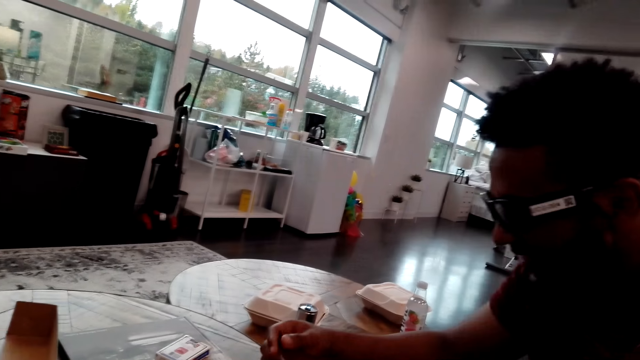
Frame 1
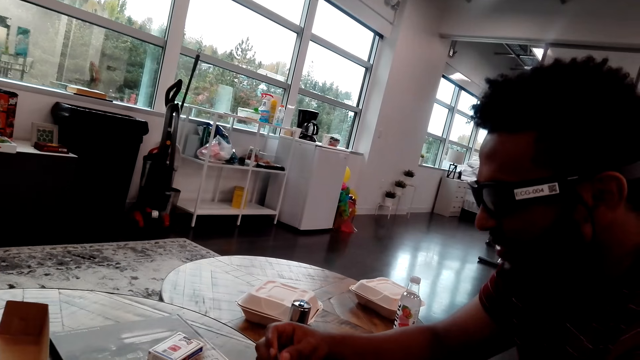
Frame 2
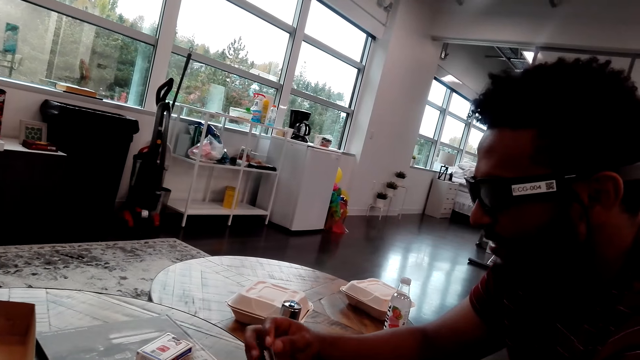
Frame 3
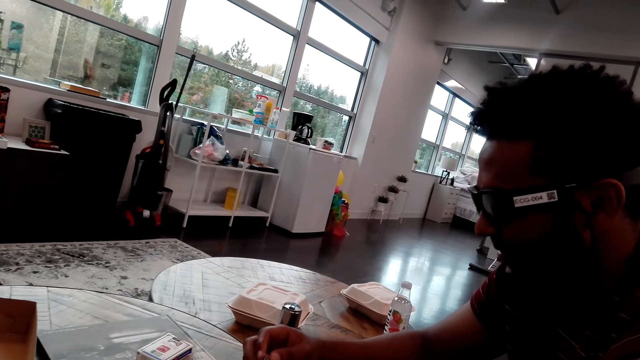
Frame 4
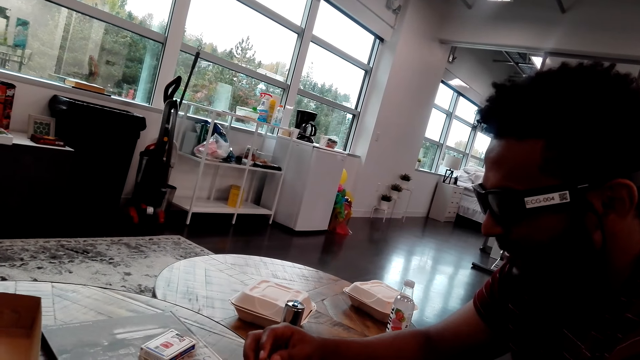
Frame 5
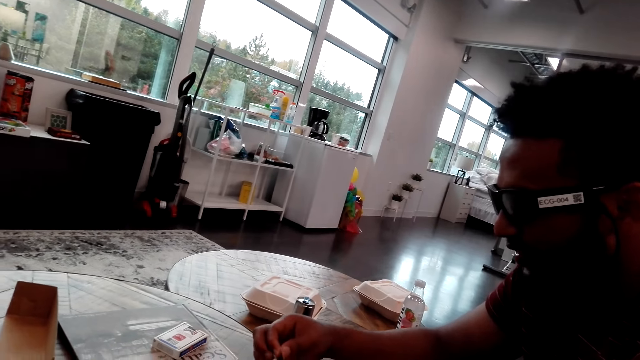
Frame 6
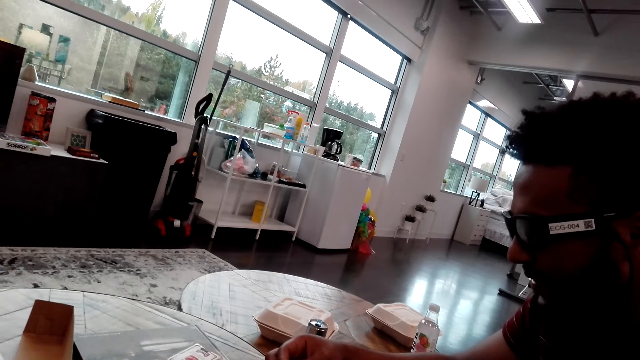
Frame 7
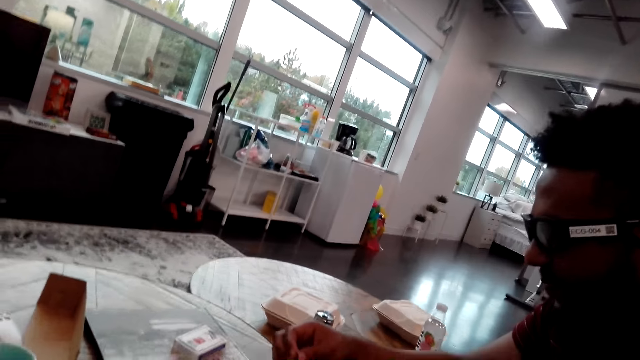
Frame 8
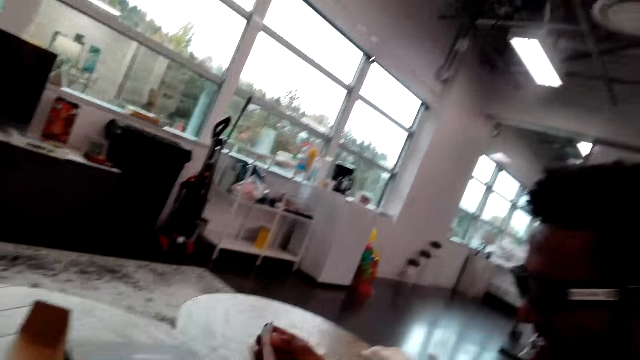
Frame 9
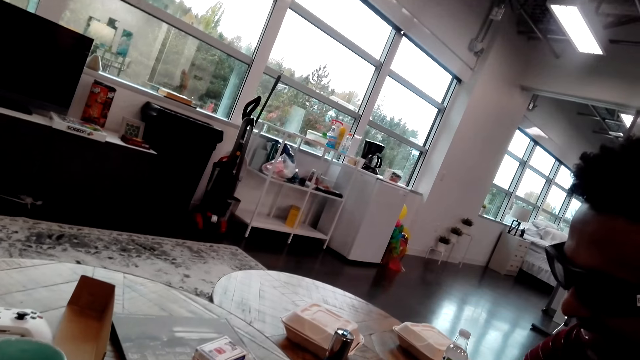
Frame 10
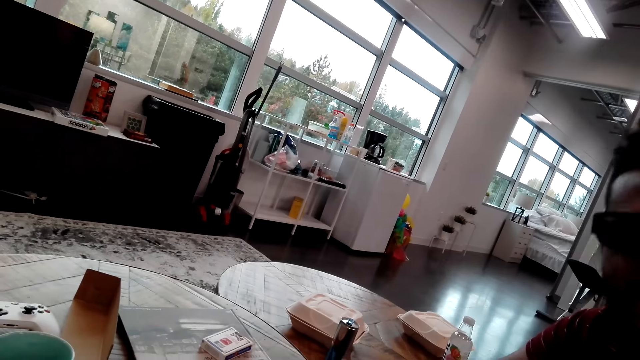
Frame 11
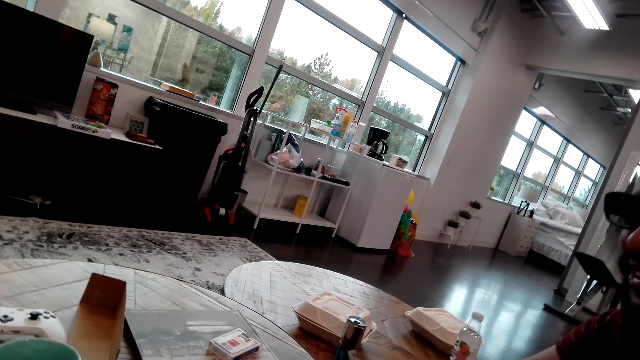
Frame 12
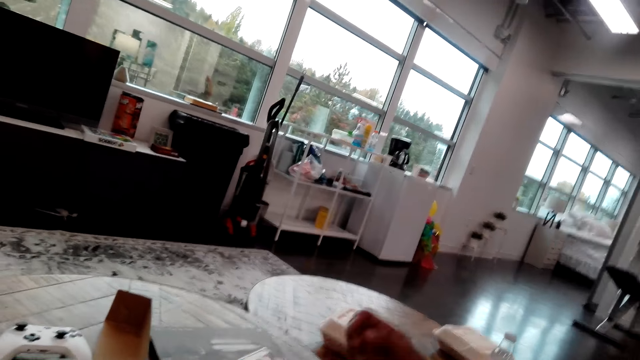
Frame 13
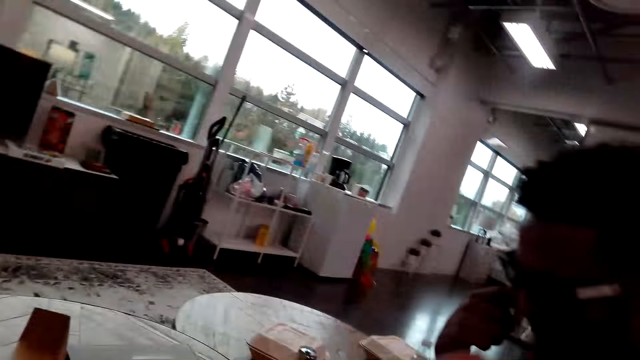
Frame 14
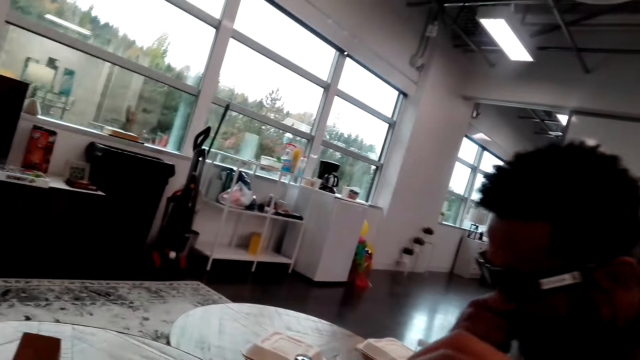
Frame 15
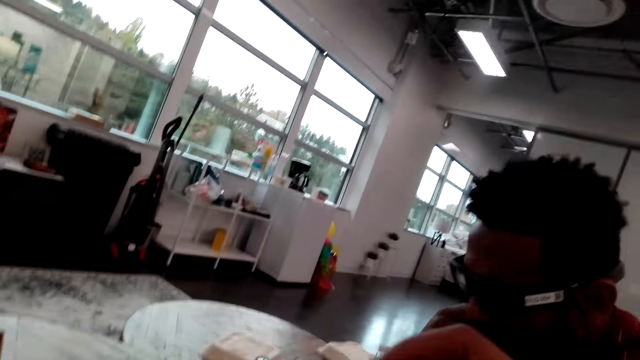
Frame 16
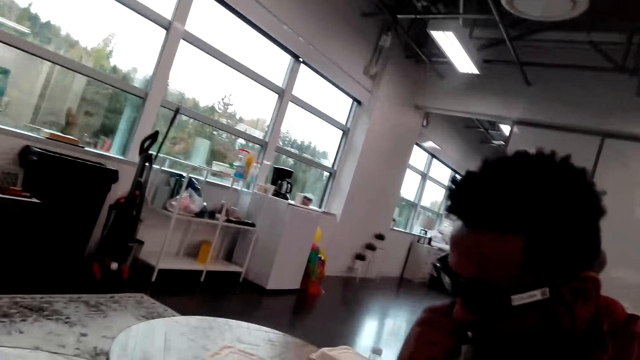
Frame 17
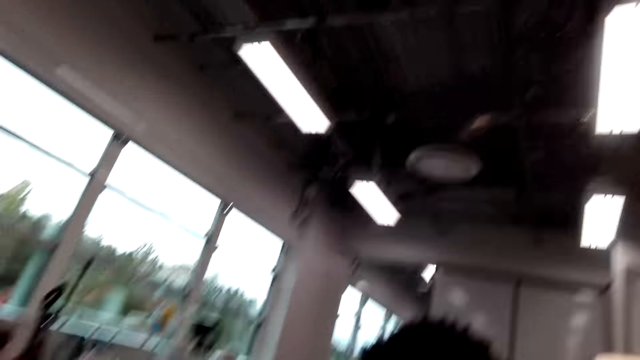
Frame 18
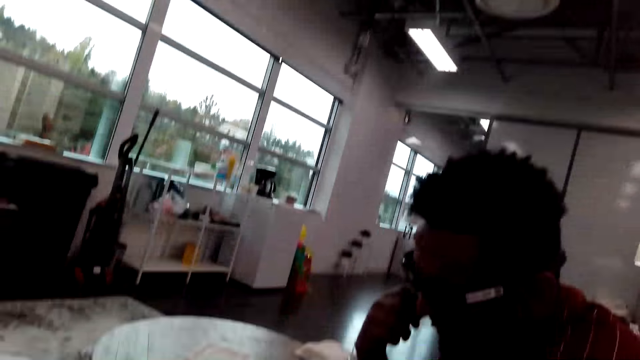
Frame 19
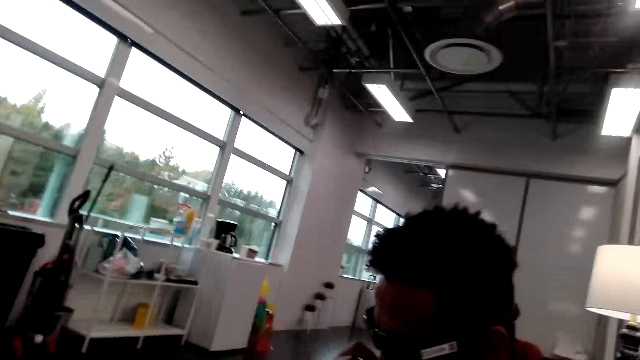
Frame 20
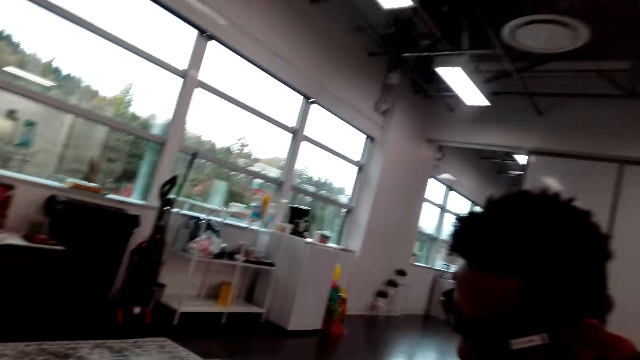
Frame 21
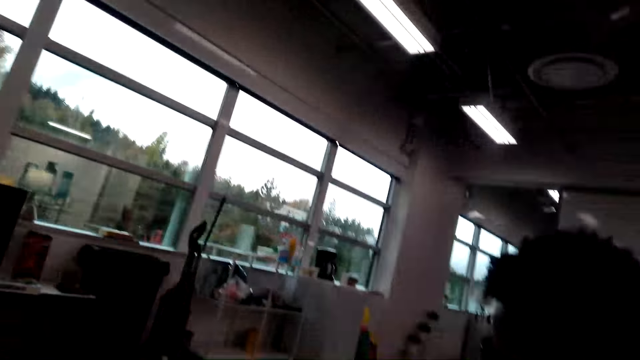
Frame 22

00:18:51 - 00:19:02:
A man talks to the camera wearer. The man touches the playing cards. The man plays a card. The man touches his face. The camera wearer moves a hand.

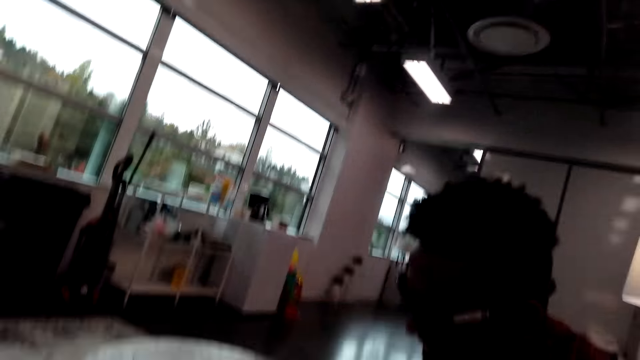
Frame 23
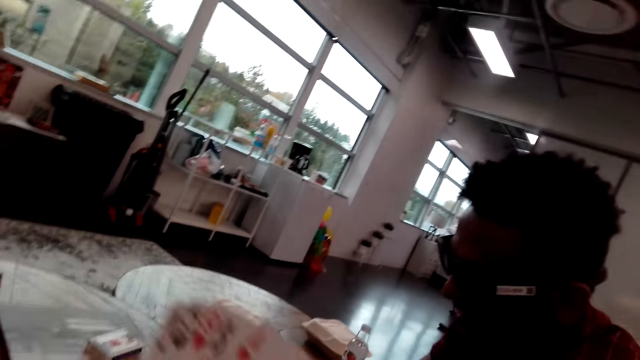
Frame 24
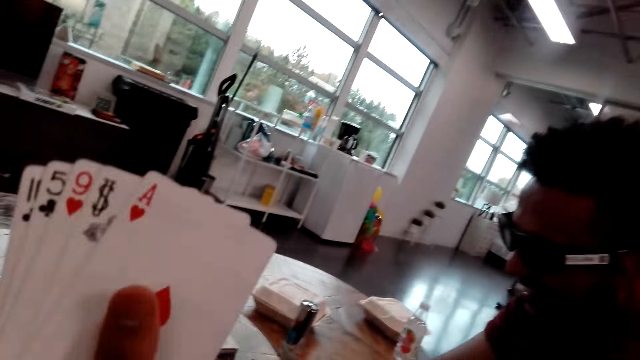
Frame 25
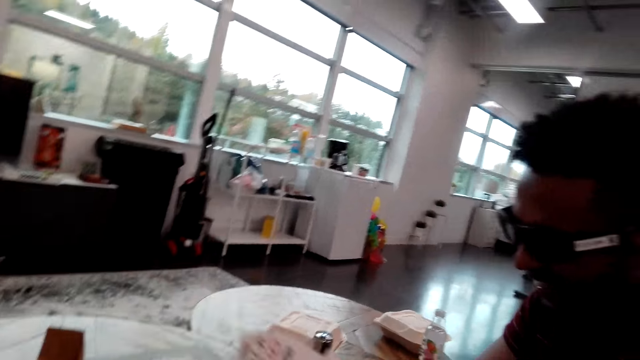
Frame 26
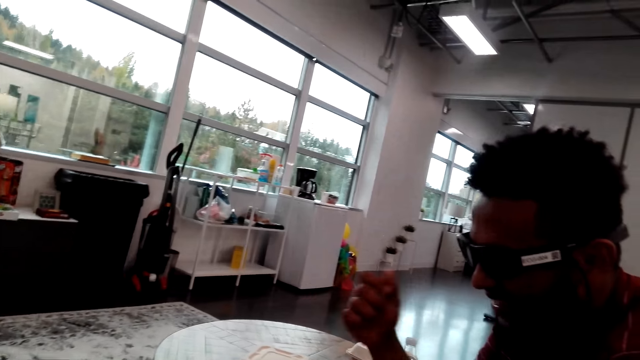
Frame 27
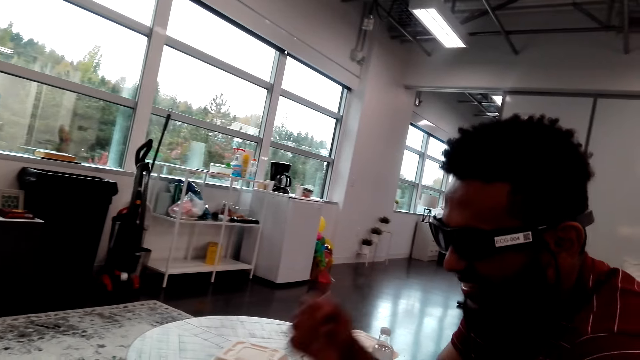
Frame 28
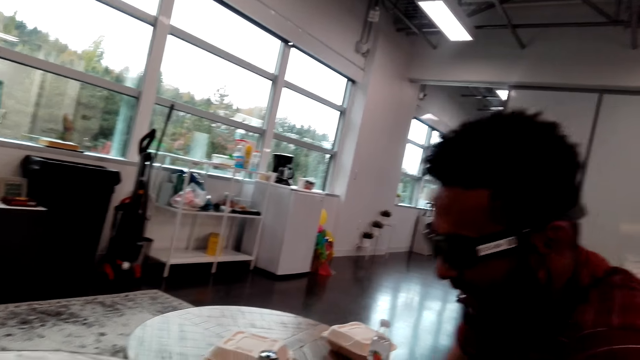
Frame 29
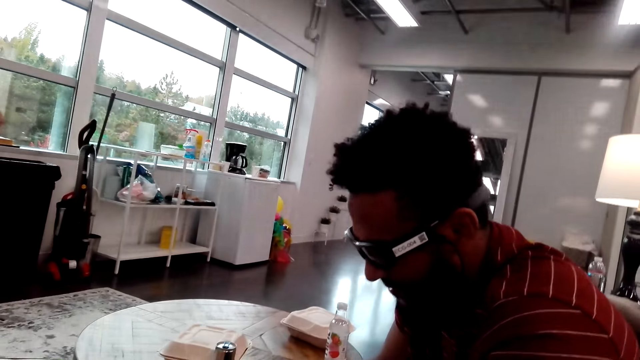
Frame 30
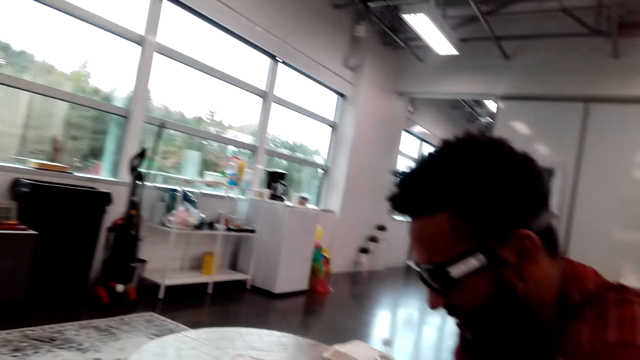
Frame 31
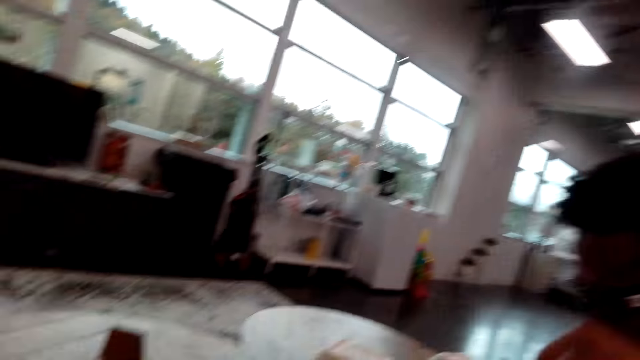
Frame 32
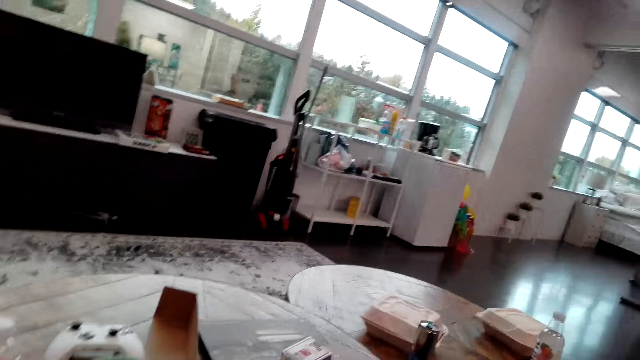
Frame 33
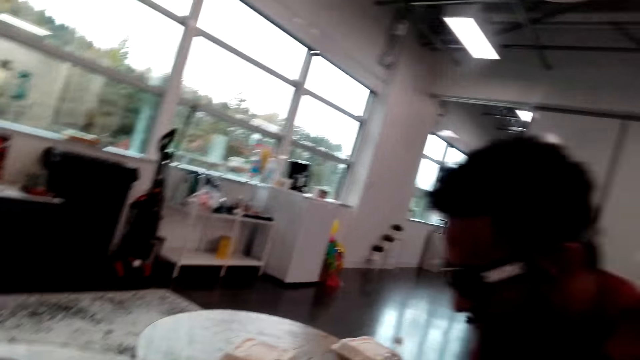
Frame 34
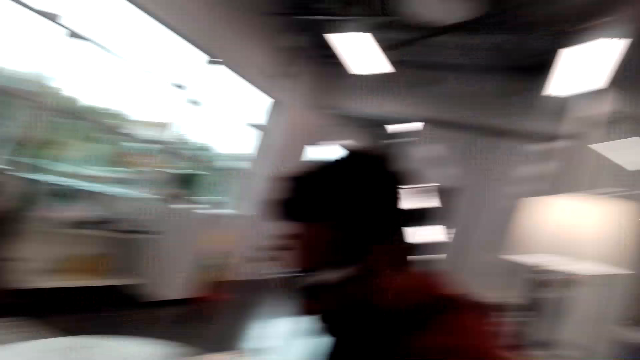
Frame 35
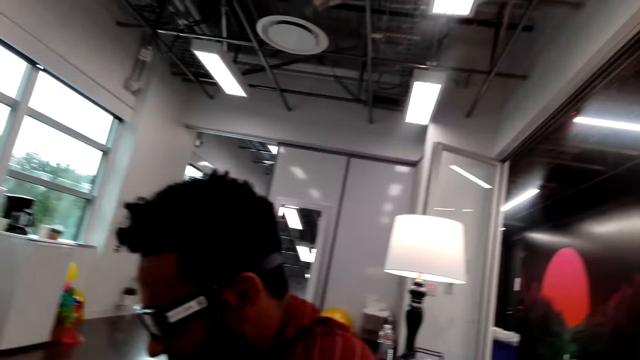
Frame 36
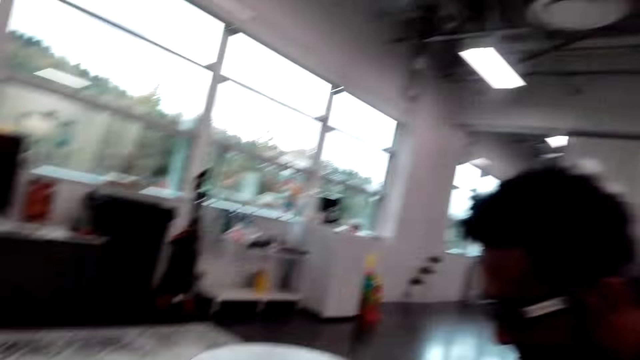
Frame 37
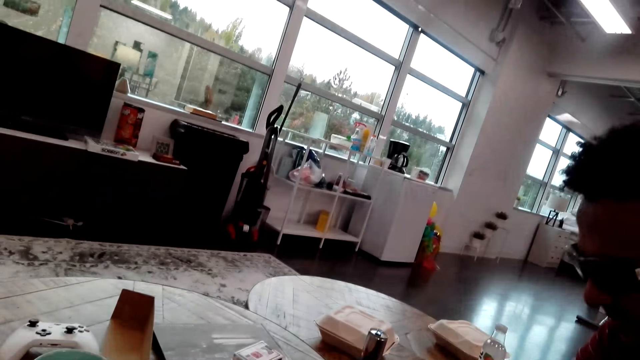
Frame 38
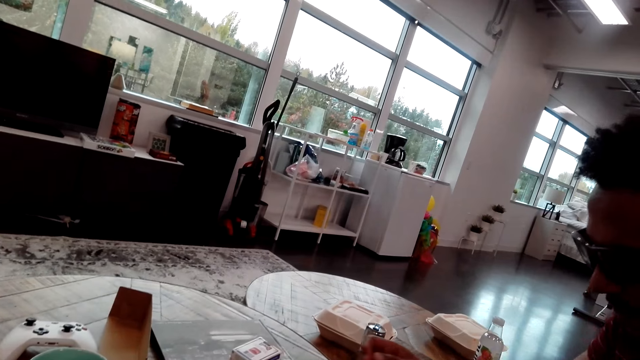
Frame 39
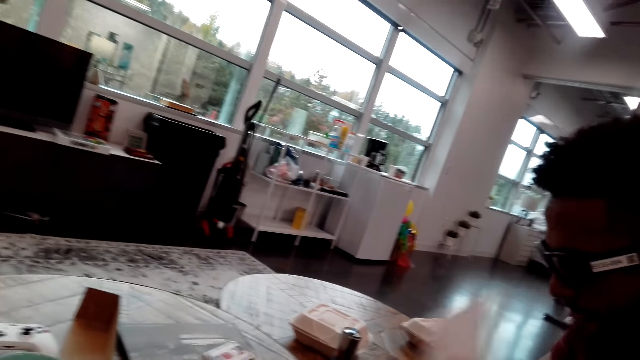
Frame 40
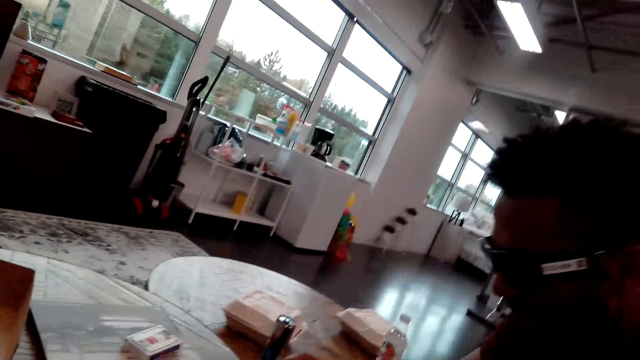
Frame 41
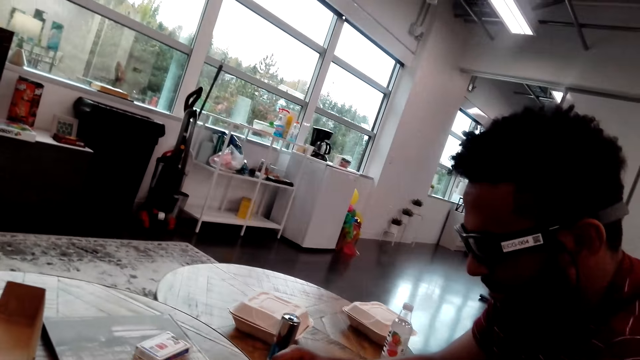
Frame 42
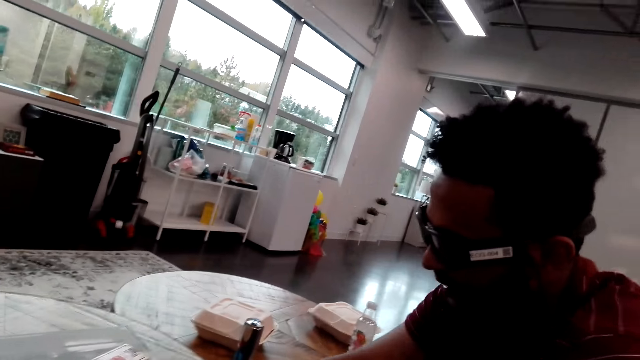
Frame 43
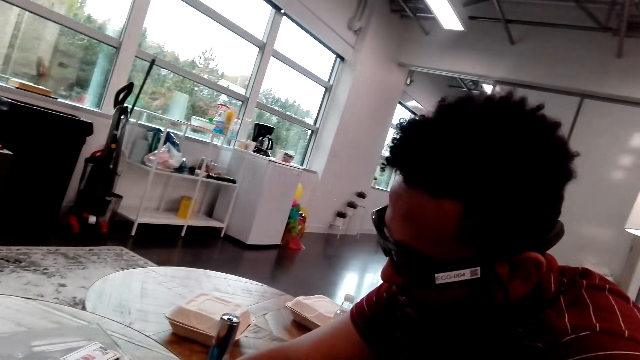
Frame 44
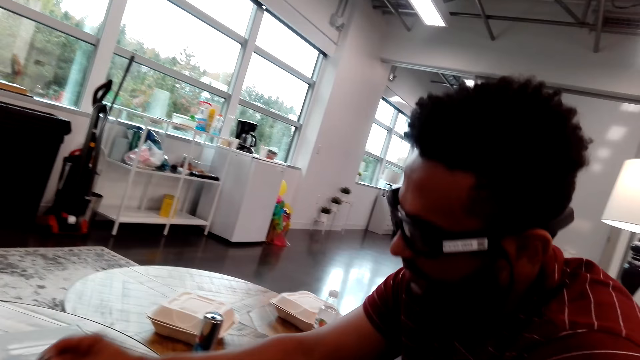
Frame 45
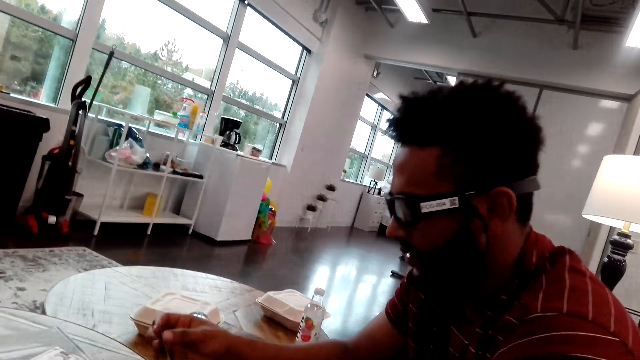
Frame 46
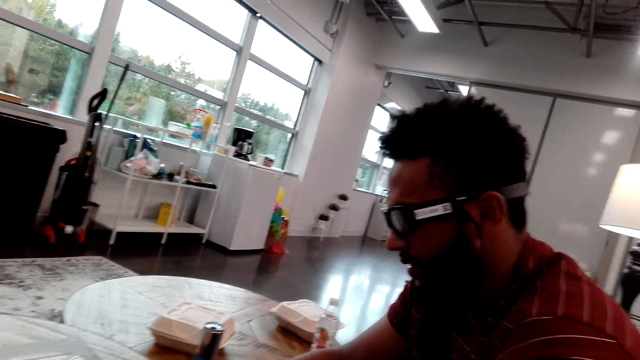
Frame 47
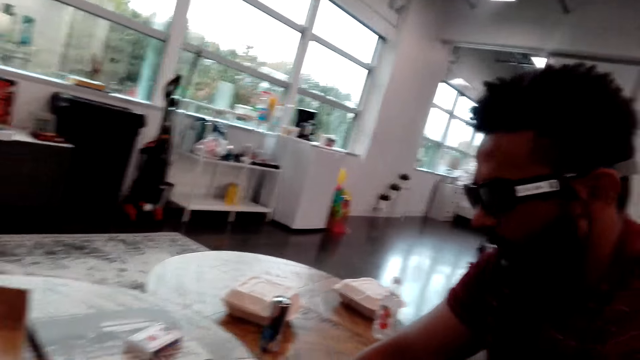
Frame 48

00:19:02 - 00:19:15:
The camera wearer talks to a man. They raise a hand. The man moves a hand. The camera wearer plays a card. The man moves the hand.
